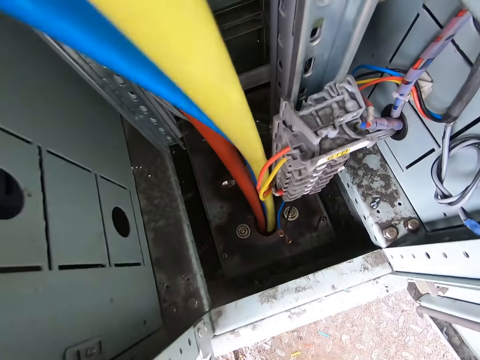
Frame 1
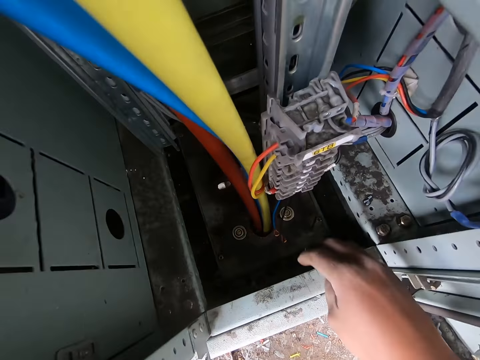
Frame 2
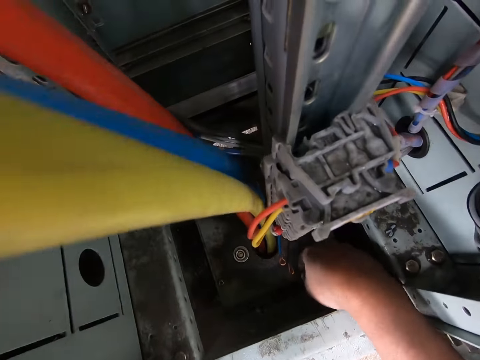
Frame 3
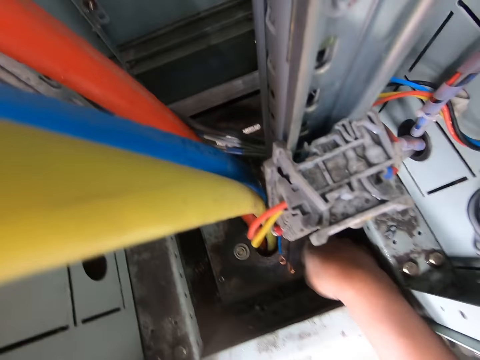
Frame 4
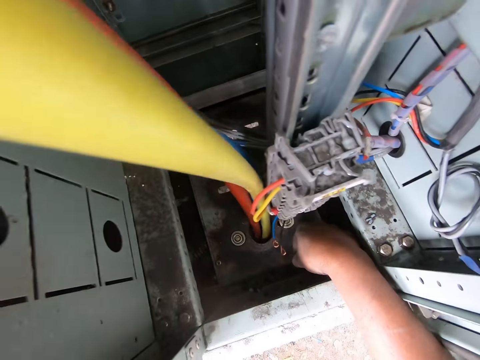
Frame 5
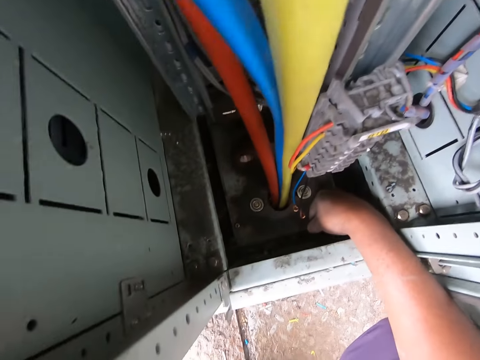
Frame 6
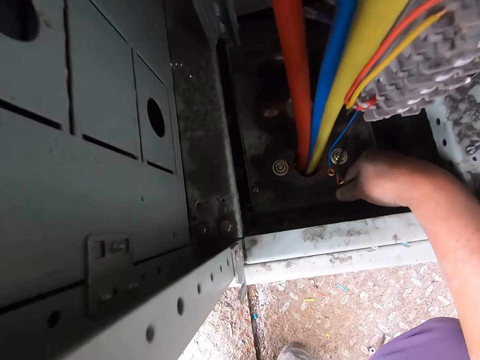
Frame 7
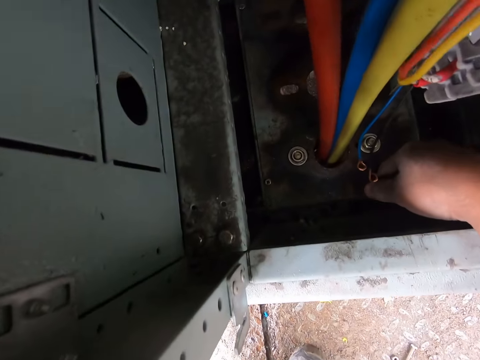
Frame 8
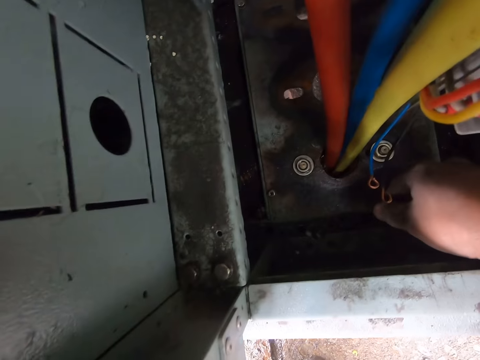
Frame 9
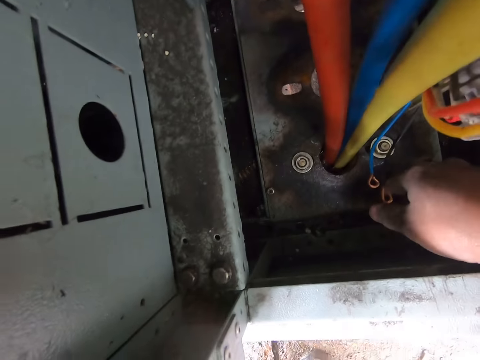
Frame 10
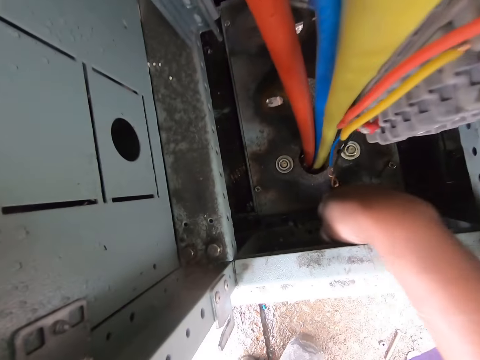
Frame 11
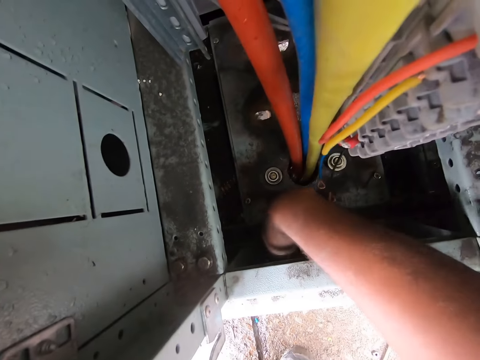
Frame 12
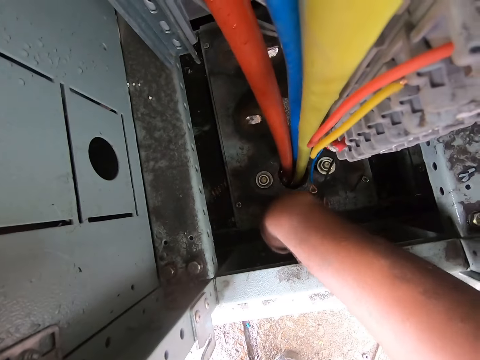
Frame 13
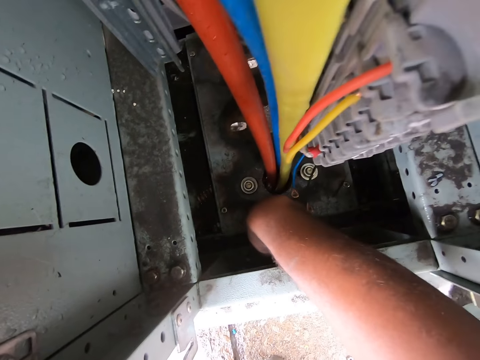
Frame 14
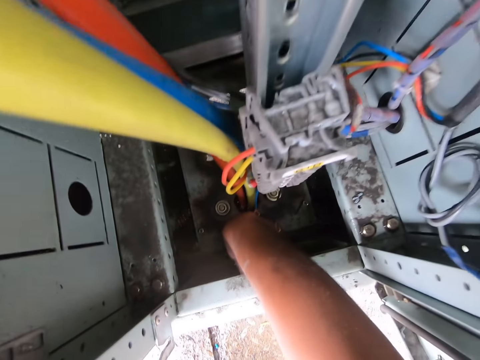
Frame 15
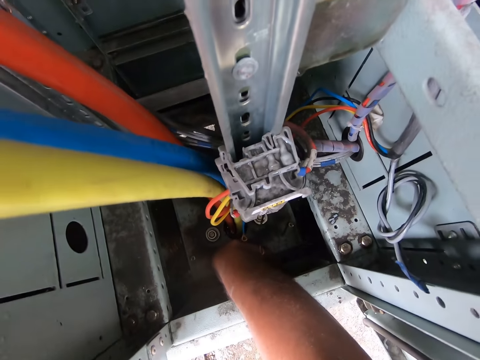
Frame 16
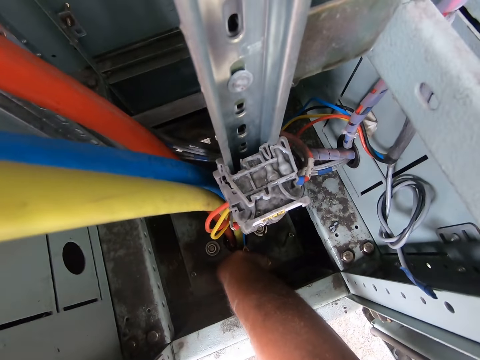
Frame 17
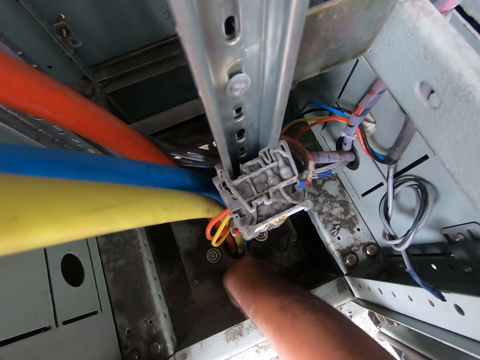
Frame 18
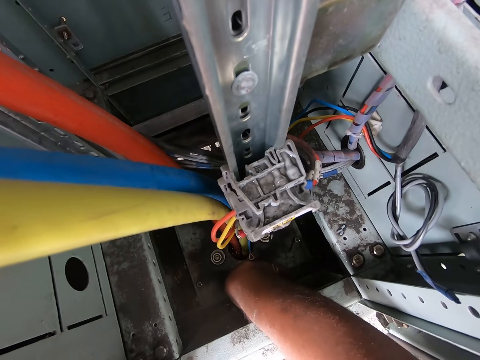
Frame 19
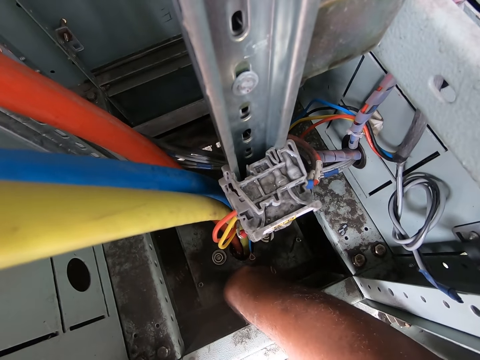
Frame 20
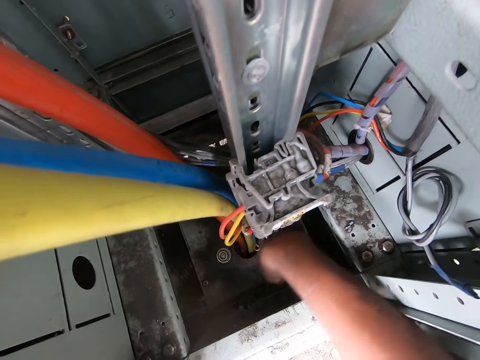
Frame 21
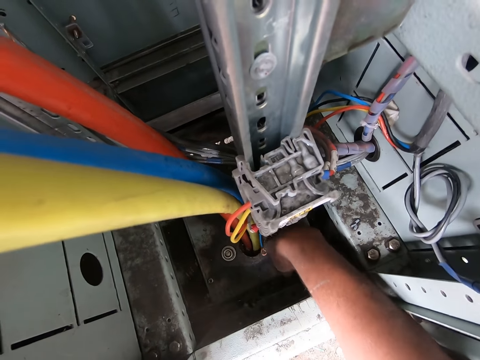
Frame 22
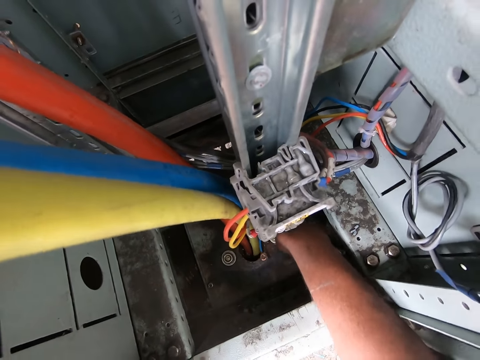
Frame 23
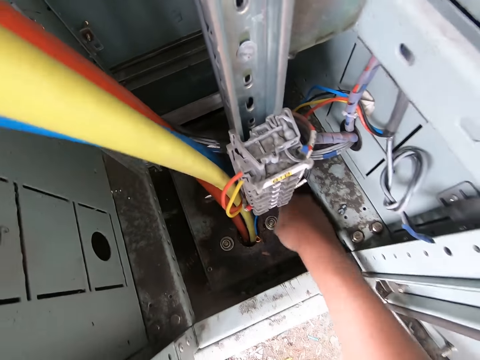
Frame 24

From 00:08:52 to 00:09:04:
The camera wearer touches on something.

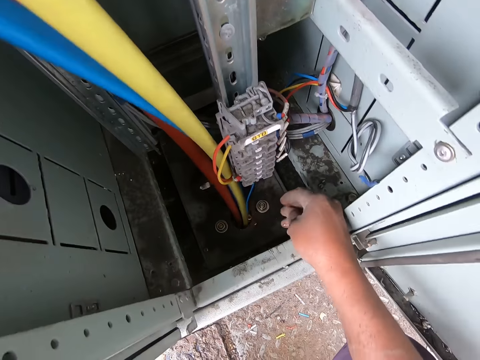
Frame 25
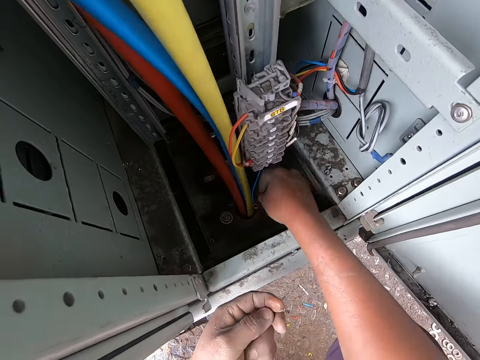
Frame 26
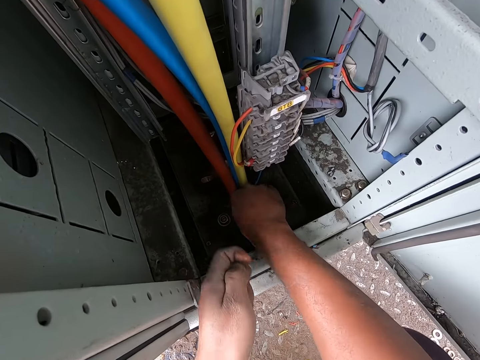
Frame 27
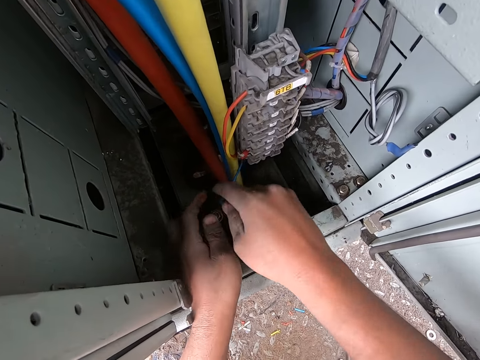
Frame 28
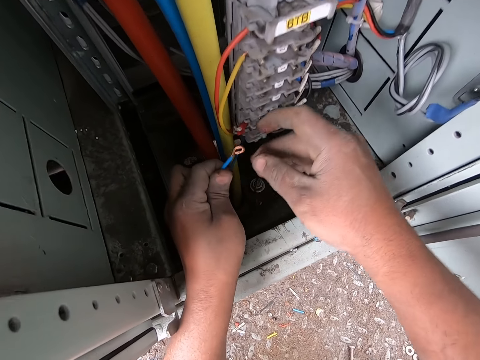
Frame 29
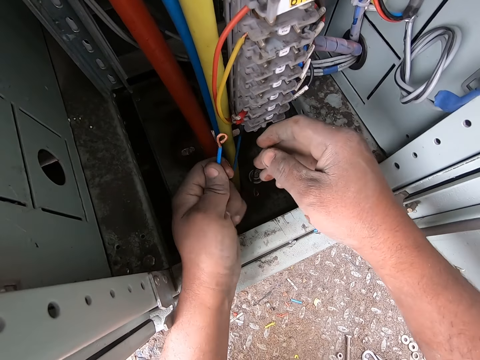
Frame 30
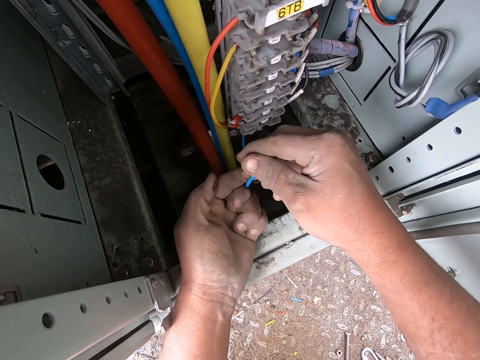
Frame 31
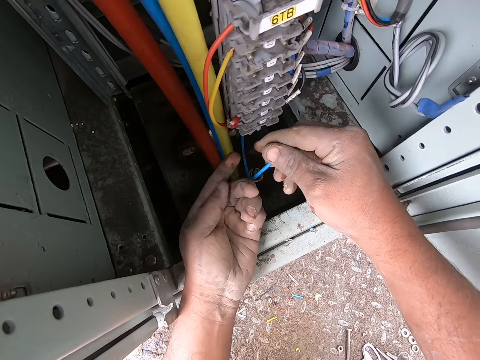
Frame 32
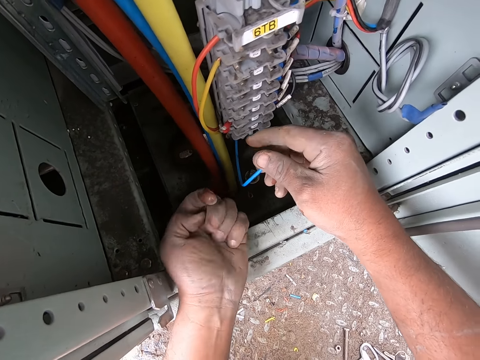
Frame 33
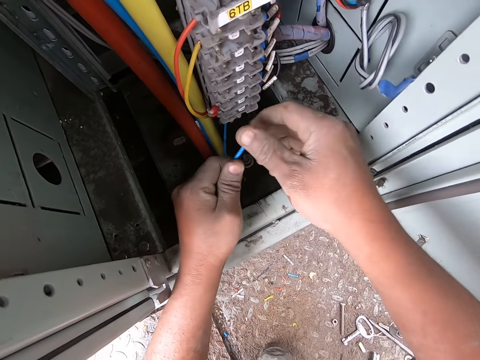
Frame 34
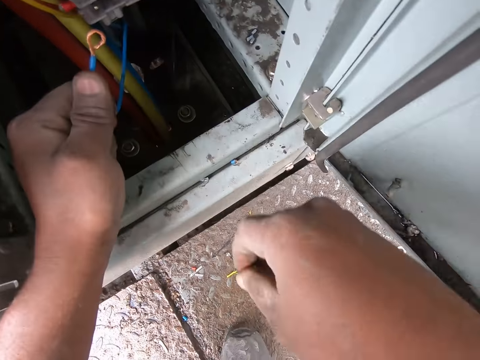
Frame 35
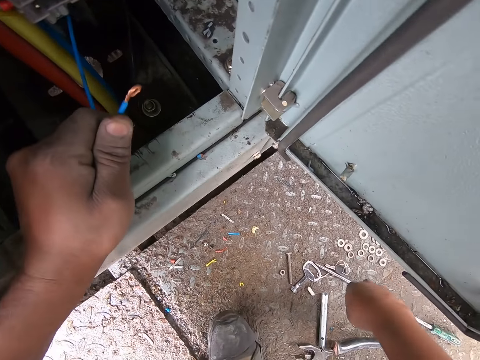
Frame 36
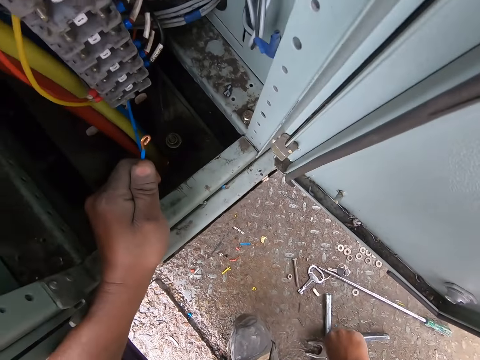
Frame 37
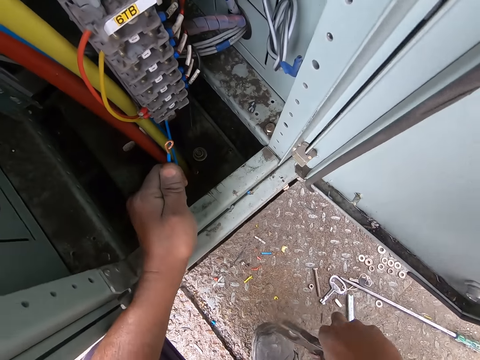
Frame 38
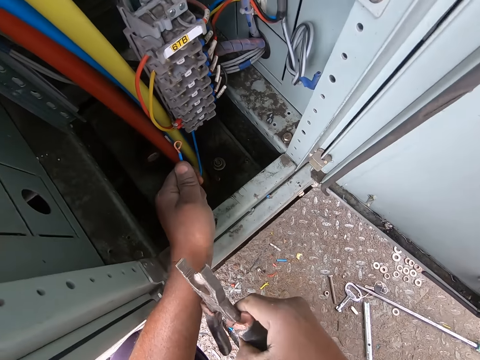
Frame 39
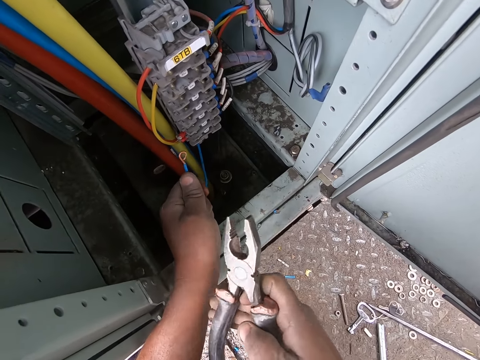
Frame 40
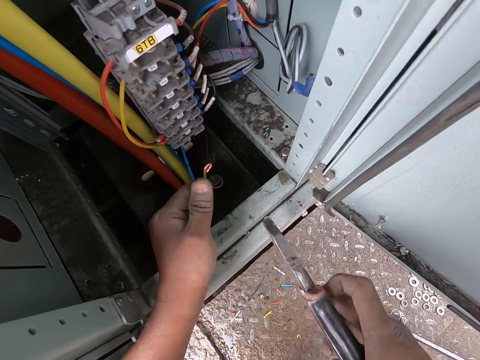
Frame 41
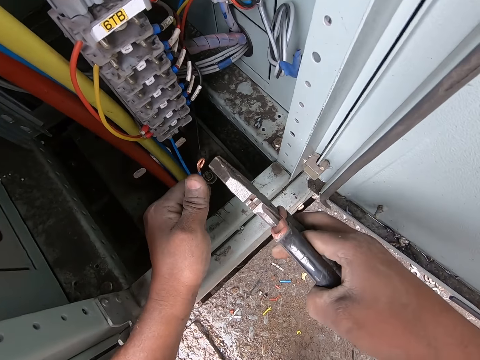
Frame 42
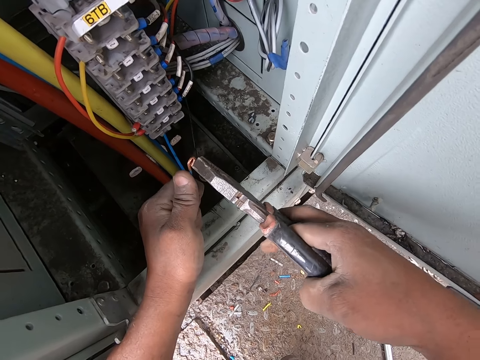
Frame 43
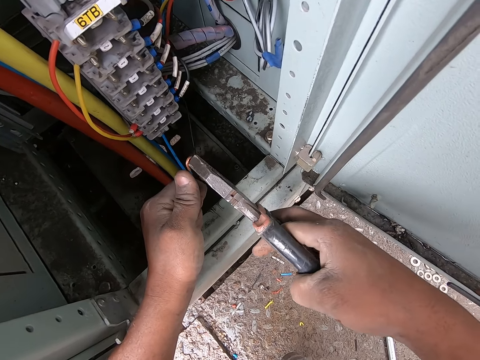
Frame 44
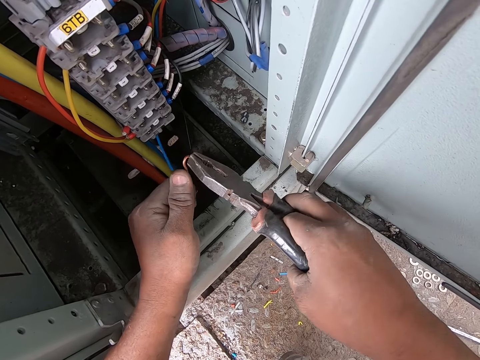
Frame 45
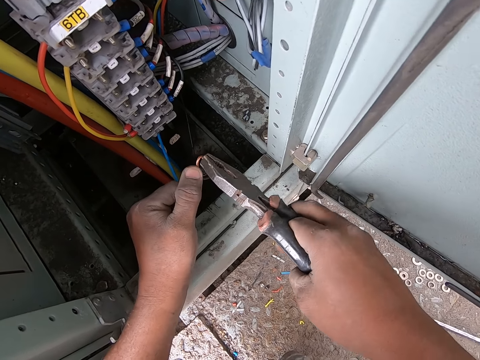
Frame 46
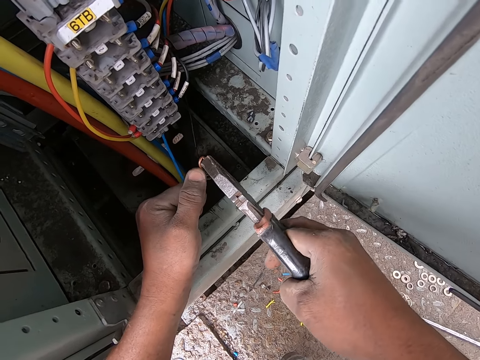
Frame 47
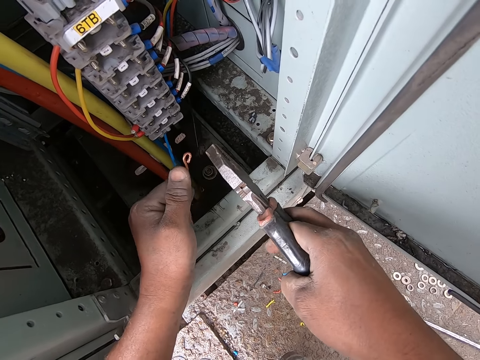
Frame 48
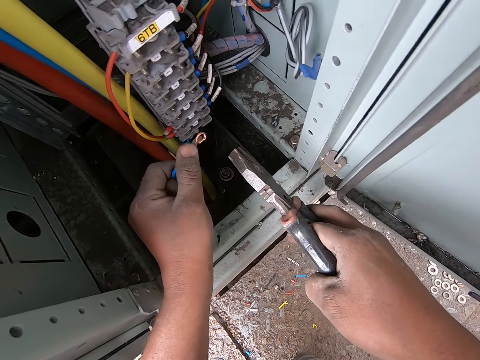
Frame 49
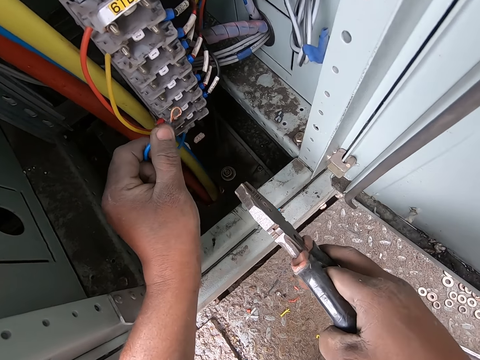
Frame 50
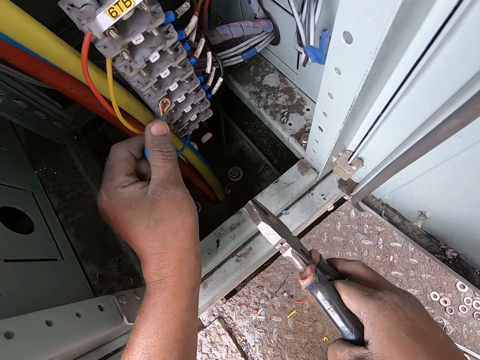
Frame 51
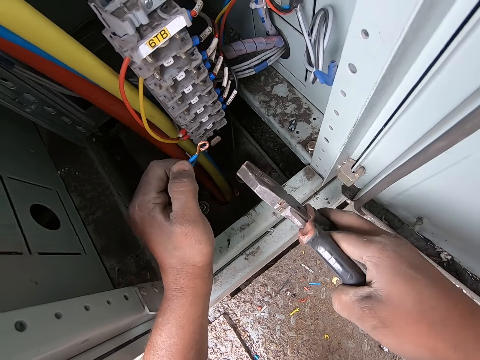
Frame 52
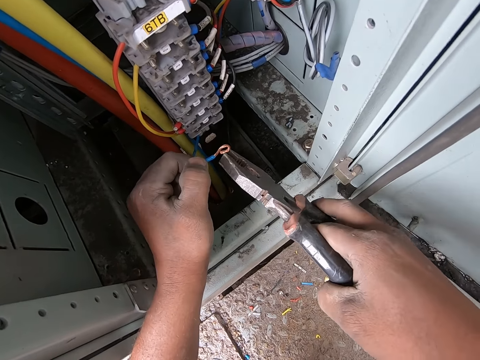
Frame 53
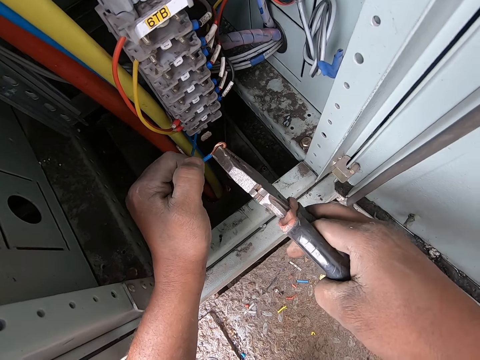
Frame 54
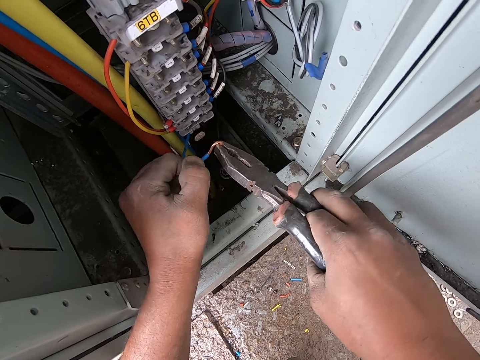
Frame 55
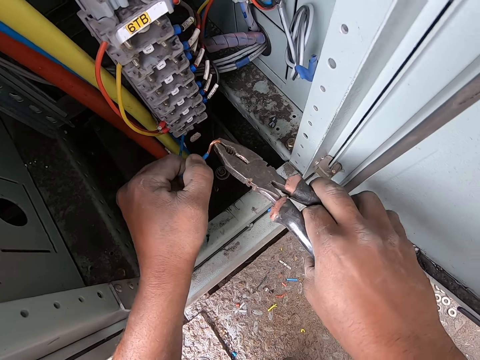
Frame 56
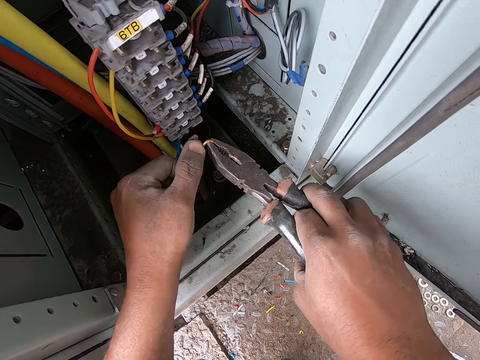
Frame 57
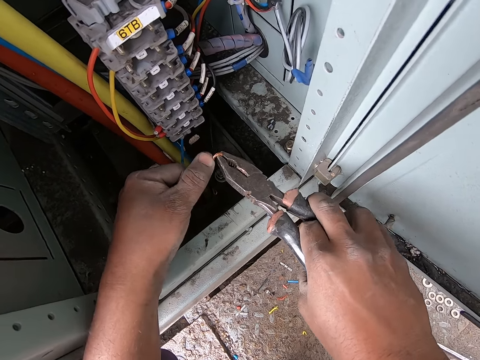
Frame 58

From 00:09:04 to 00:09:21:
The camera wearer holds the wire. They pick a cable. They hold the cable. They pick the pliers. They fix the wire with the pliers. They fold the cable. They look at the cable. They unfold the cable with the pliers.
